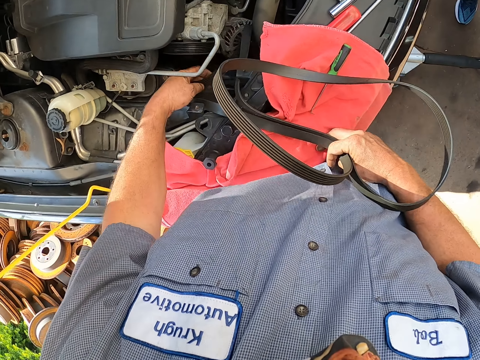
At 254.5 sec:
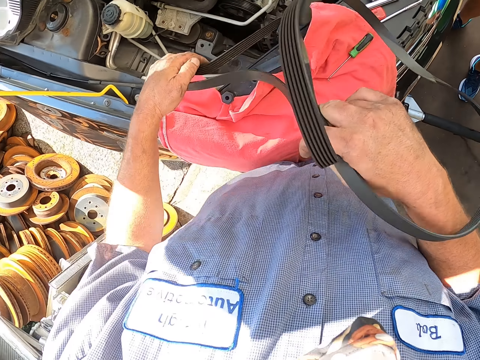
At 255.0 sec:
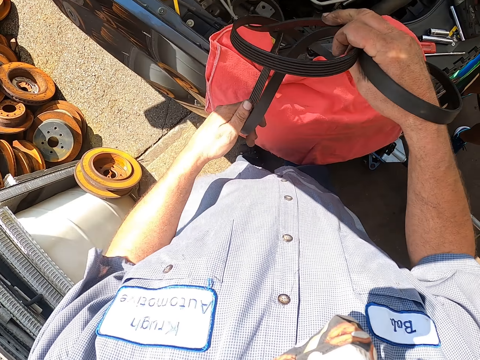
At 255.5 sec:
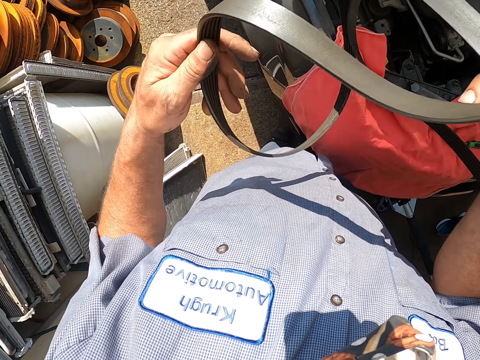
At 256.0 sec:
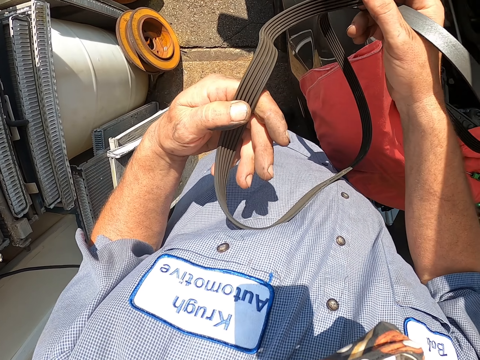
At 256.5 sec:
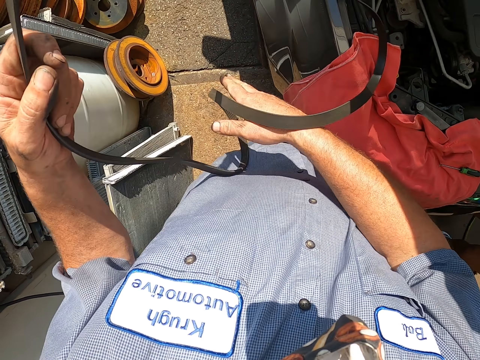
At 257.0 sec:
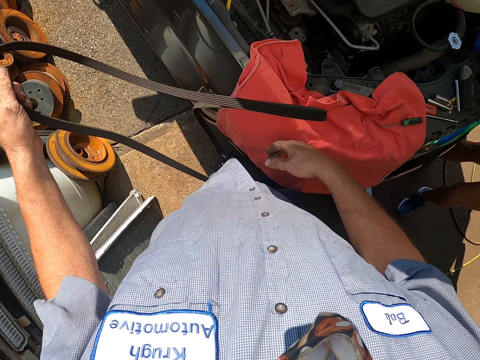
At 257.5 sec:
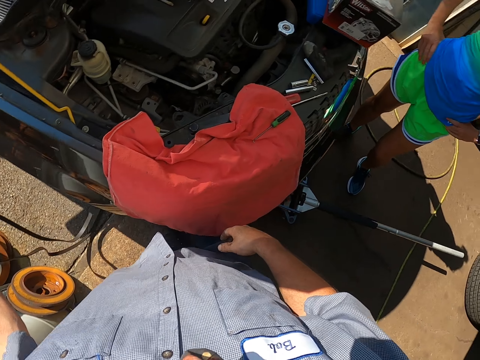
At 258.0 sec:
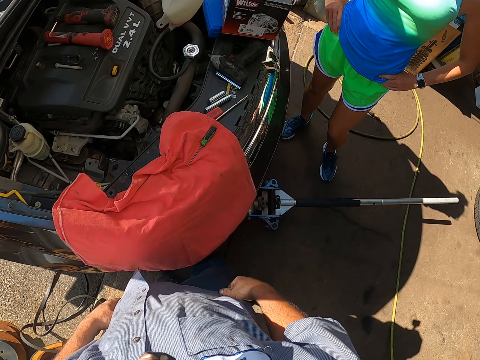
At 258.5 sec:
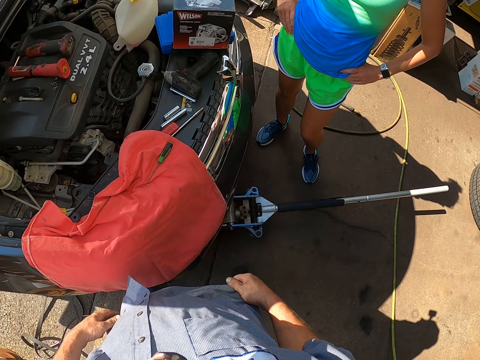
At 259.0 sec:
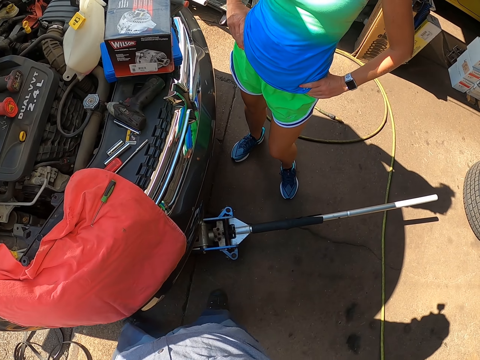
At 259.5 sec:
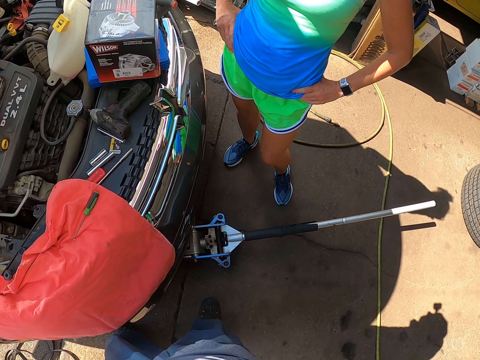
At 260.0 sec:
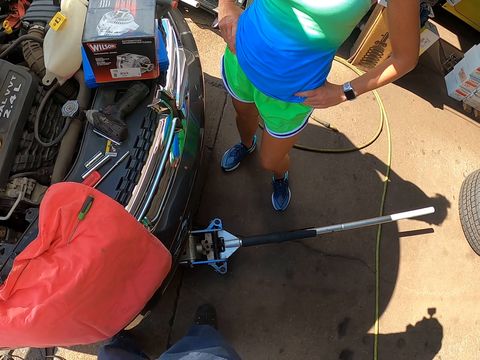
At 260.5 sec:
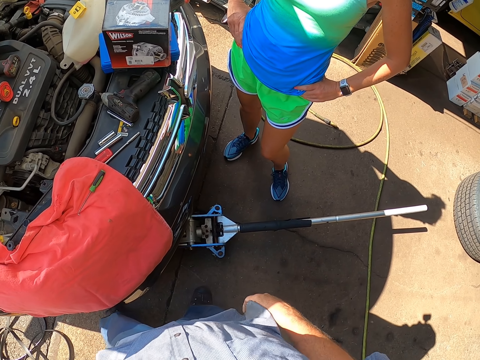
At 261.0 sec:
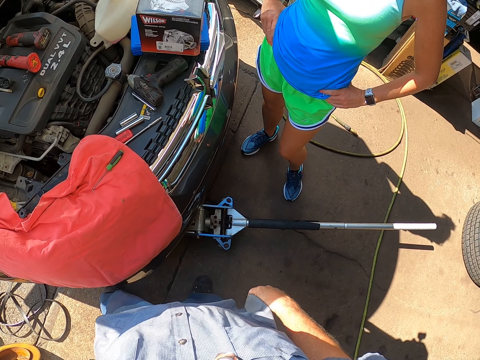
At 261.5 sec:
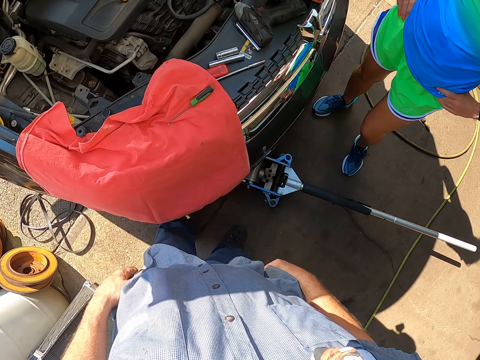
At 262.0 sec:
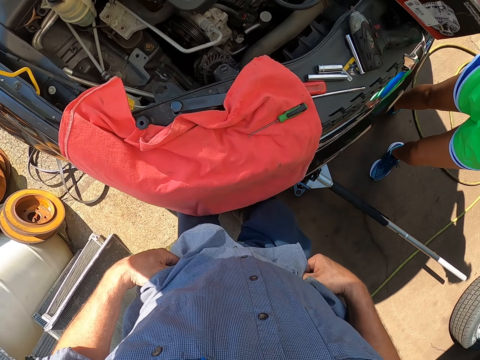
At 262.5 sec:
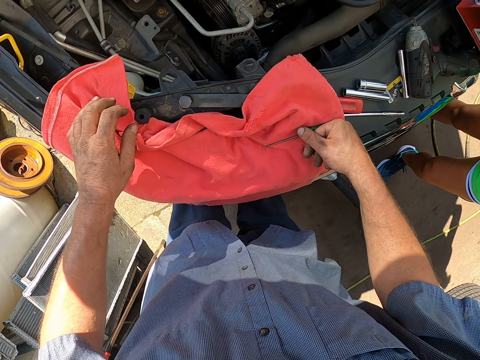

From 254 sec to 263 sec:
The camera wearer pulls the serpentine belt with both hands. They drop the serpentine belt down. A woman looks at the car engine. The camera wearer looks at the car engine.

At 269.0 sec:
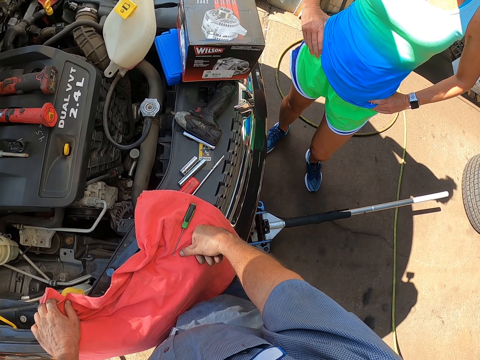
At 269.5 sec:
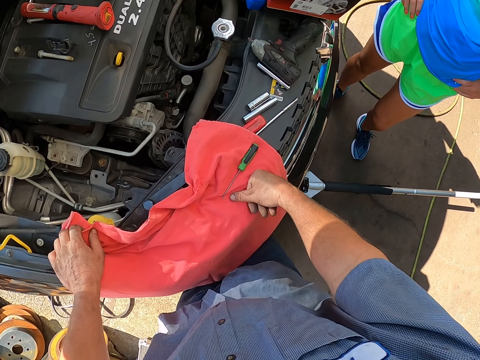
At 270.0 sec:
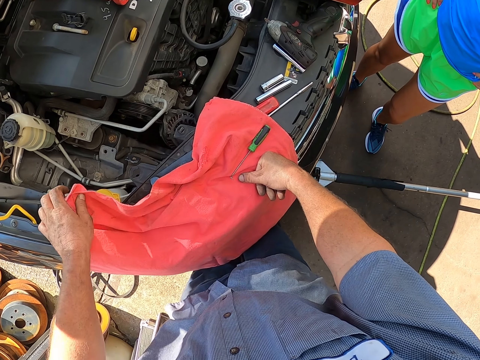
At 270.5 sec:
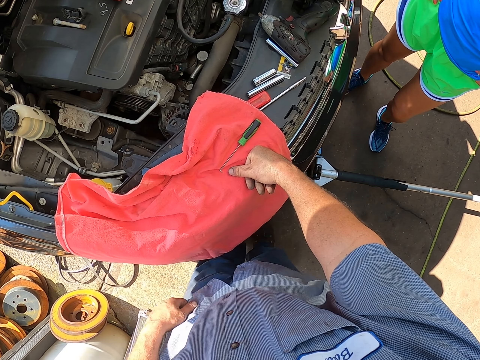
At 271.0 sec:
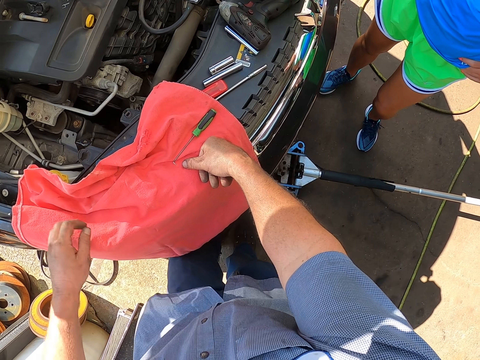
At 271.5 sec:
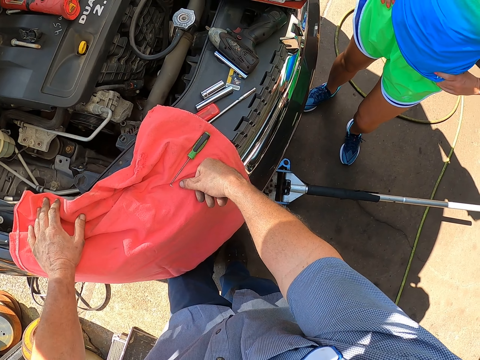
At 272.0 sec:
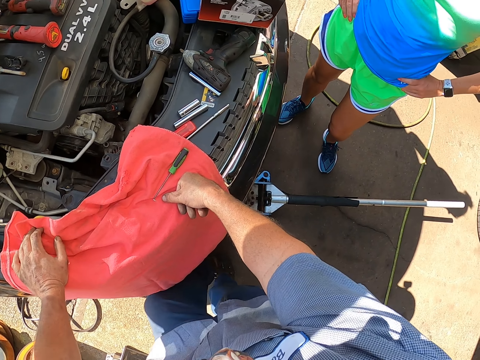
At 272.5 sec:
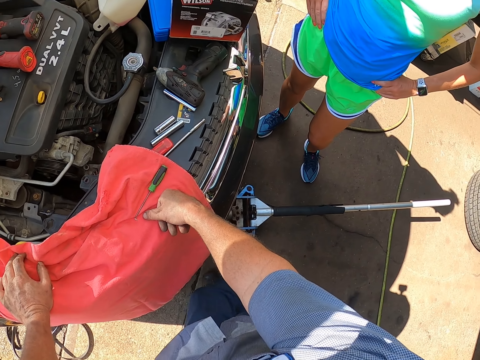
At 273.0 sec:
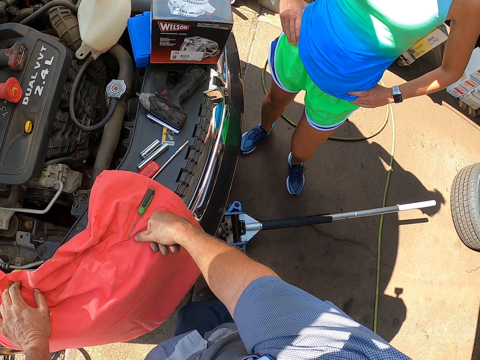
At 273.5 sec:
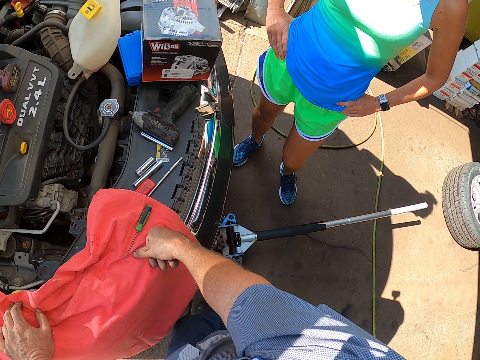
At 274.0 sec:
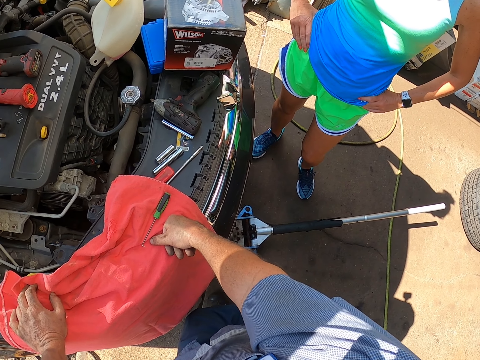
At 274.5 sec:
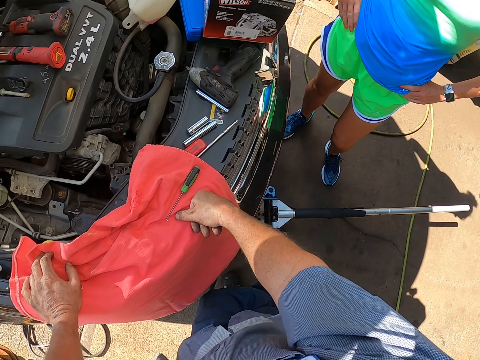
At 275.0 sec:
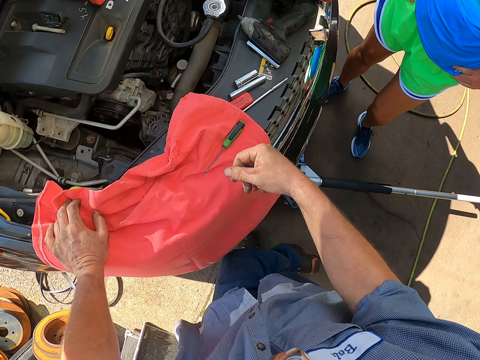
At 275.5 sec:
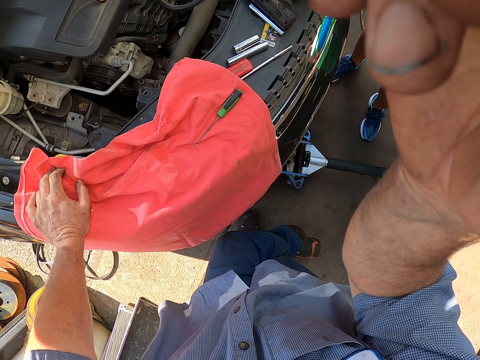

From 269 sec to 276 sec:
A woman looks at the car engine. The camera wearer looks at the car engine. He removes his left hand from the car. He puts his left hand on the car. The woman looks at the car engine. The camera wearer crosses his left leg to the right.
